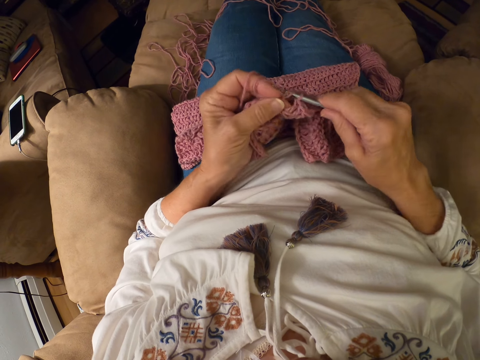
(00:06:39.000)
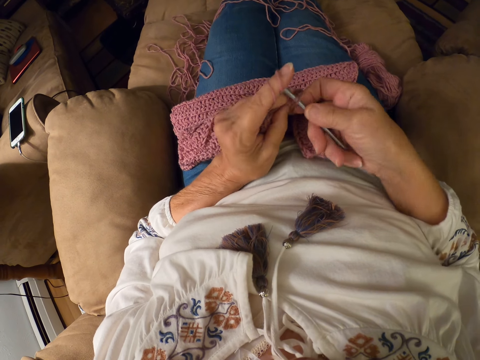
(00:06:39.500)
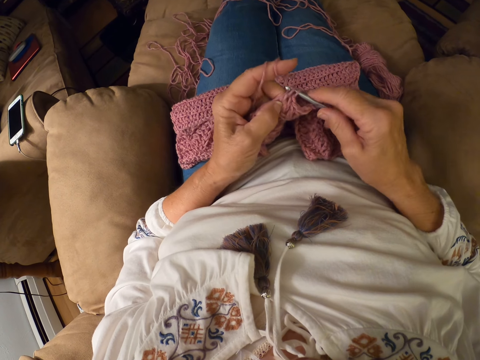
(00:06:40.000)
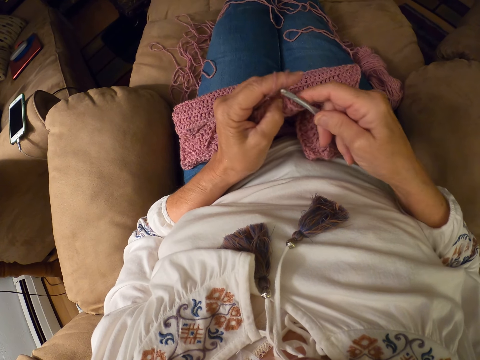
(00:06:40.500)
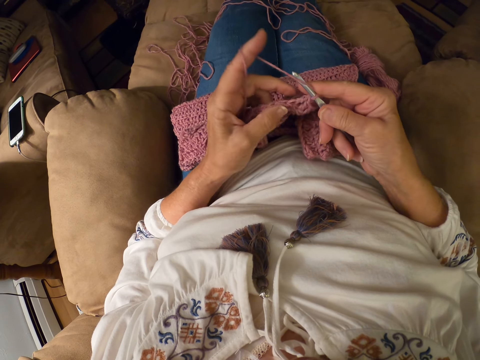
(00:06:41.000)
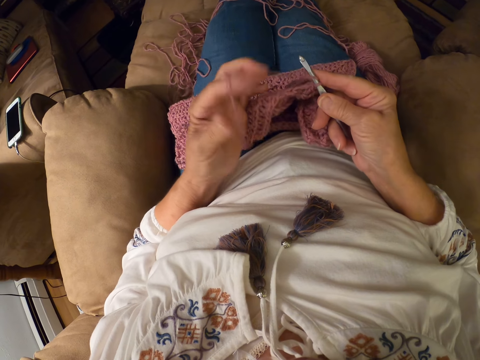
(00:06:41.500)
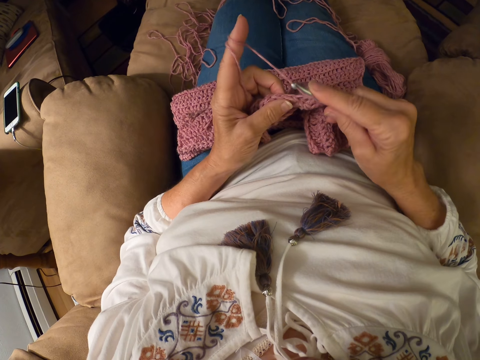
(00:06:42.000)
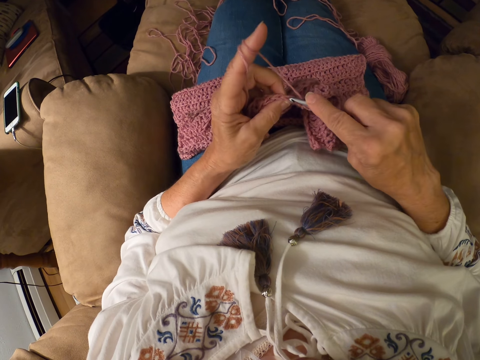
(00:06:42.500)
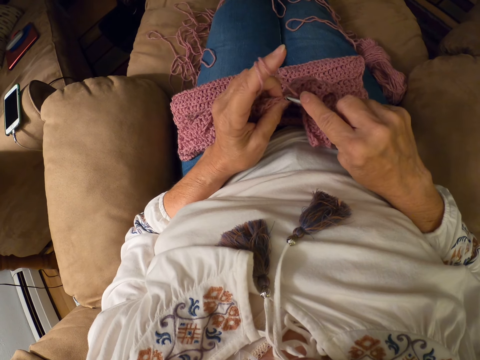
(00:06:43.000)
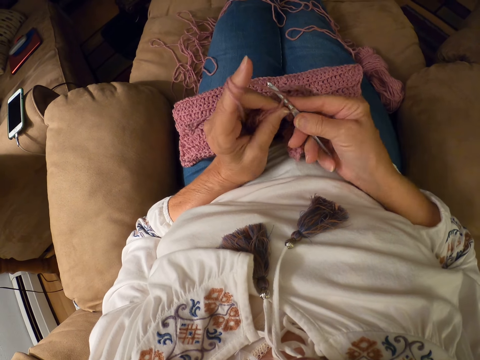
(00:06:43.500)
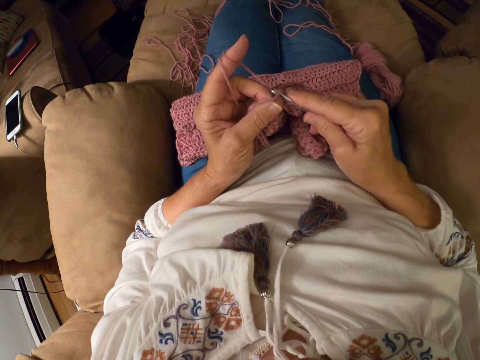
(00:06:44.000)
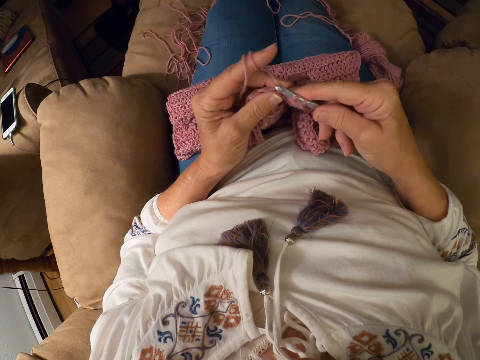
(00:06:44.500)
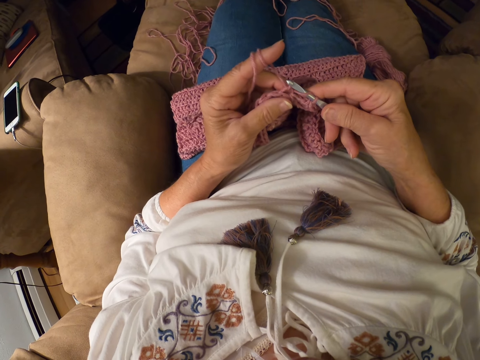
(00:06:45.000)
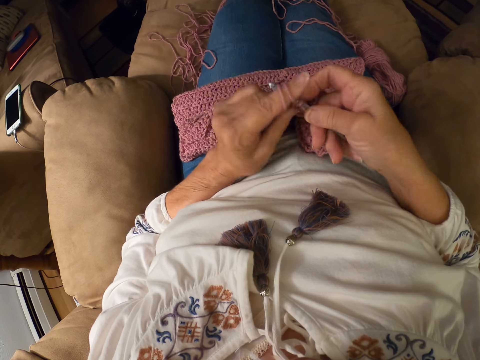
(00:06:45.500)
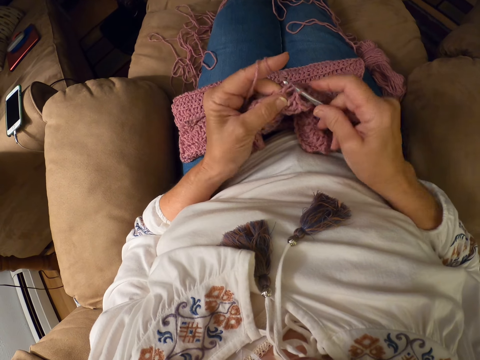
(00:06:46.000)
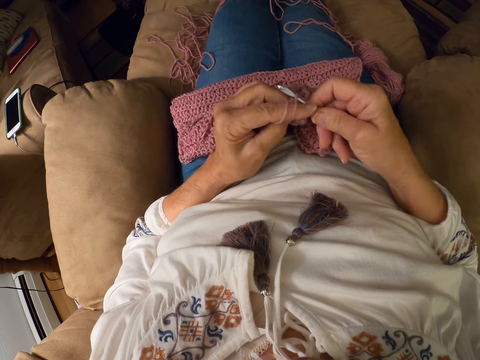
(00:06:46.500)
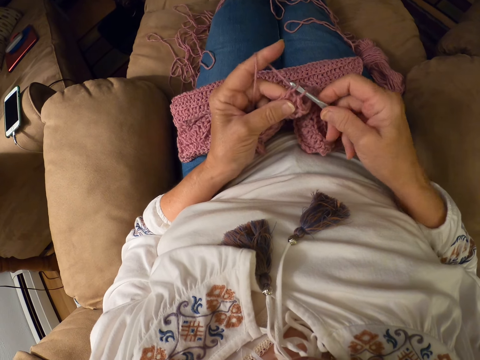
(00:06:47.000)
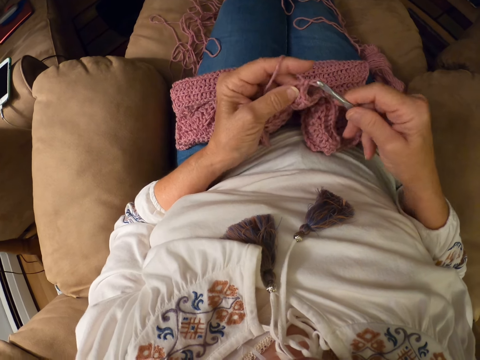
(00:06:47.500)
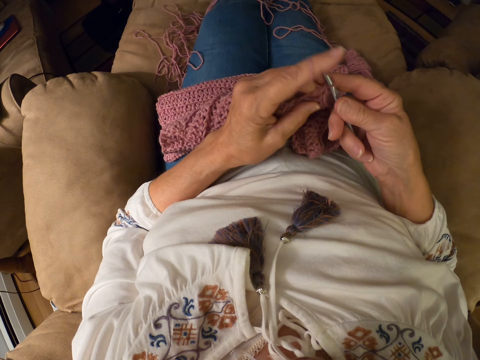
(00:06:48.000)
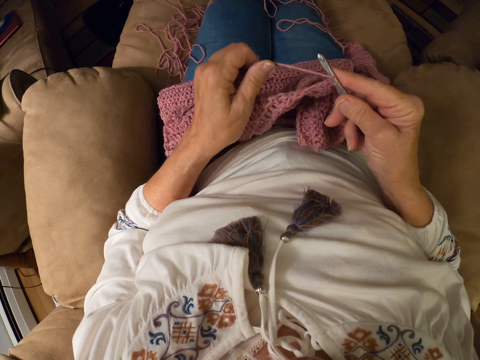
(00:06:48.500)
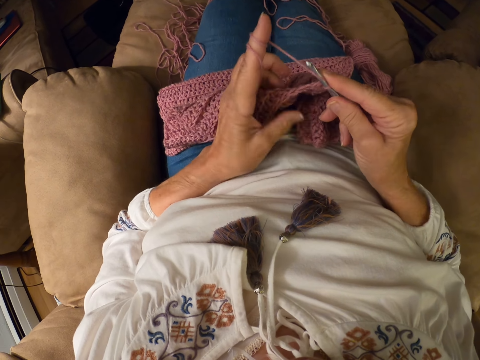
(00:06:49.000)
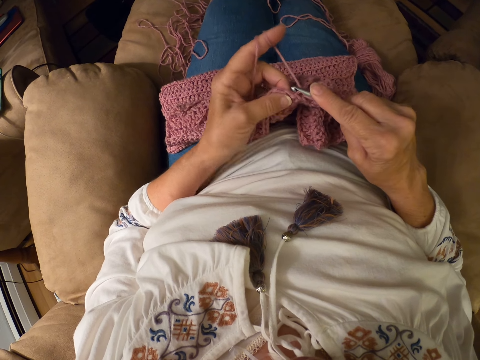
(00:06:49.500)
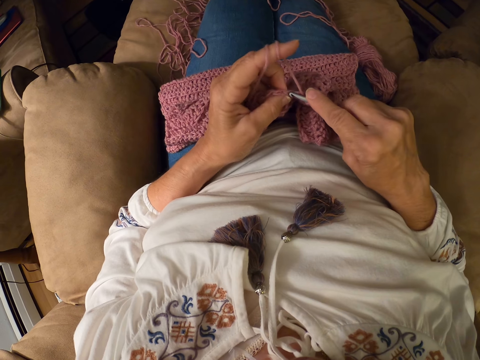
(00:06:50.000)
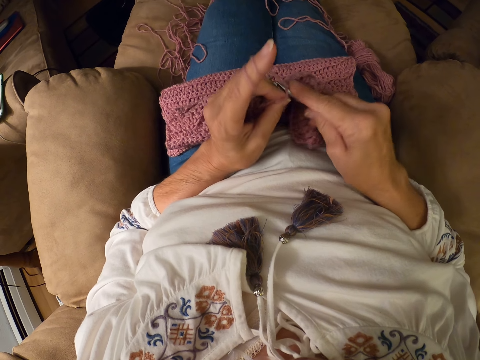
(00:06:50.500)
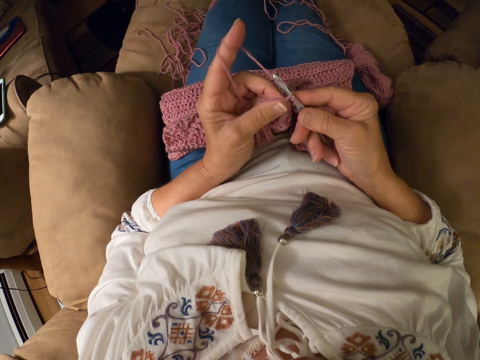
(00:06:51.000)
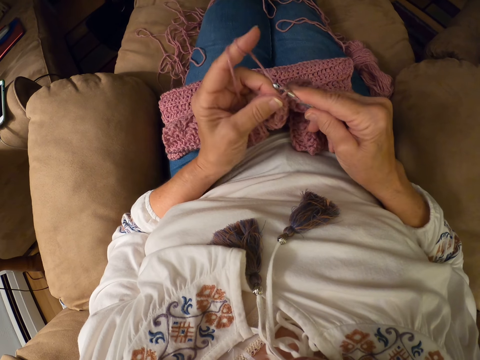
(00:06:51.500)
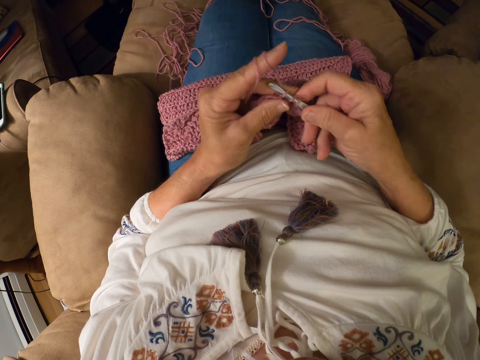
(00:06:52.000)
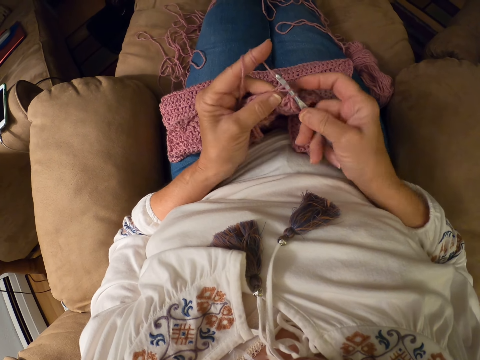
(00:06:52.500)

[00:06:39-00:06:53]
The camera wearer rolls the yarn around her left index finger. She crochets with the yarn. She rolls the yarn around her left index finger. She crochets with the yarn.

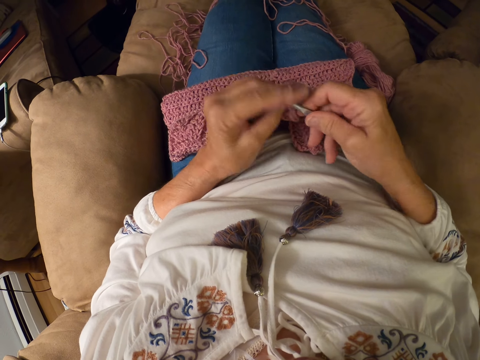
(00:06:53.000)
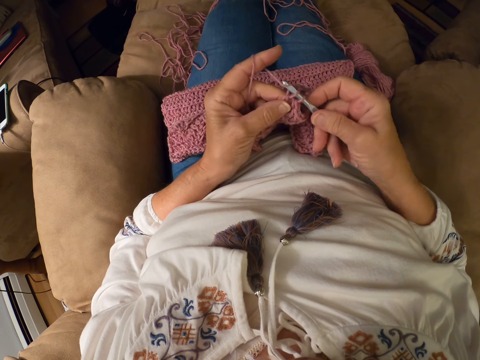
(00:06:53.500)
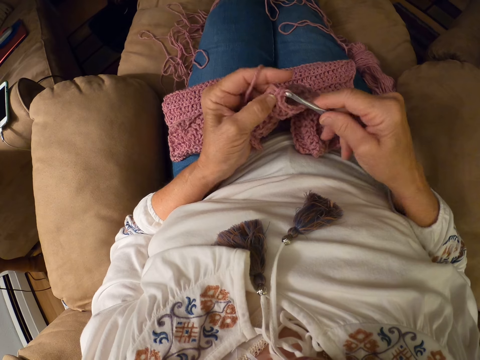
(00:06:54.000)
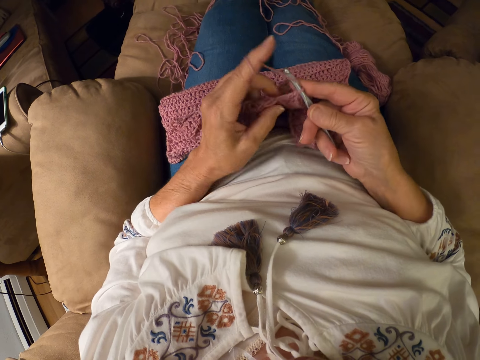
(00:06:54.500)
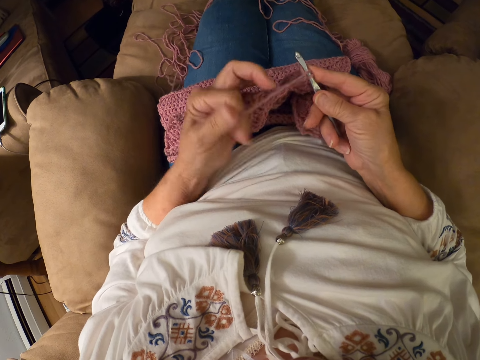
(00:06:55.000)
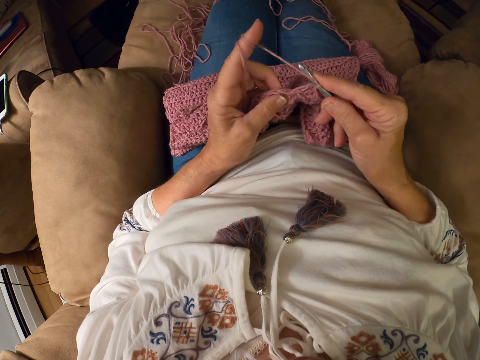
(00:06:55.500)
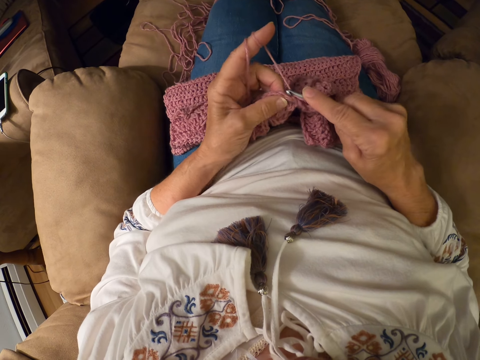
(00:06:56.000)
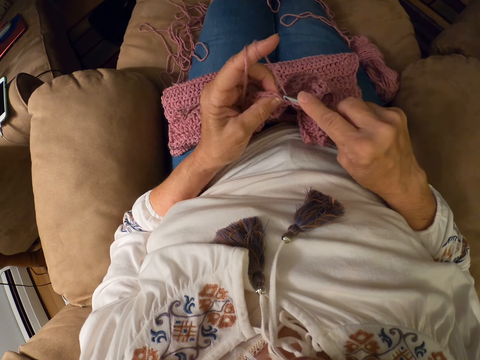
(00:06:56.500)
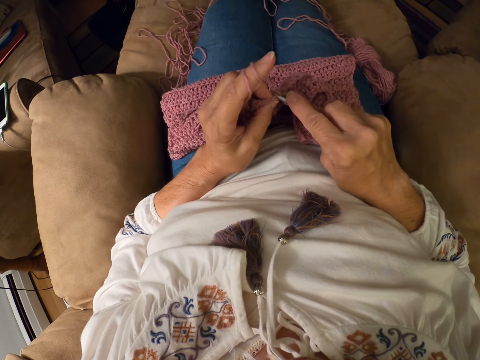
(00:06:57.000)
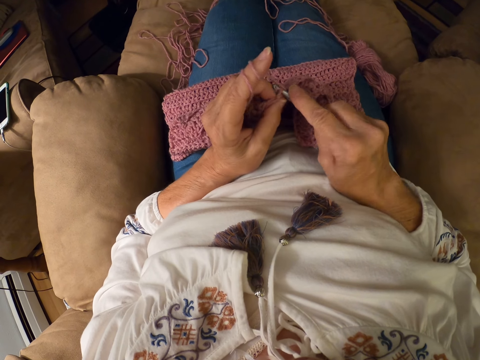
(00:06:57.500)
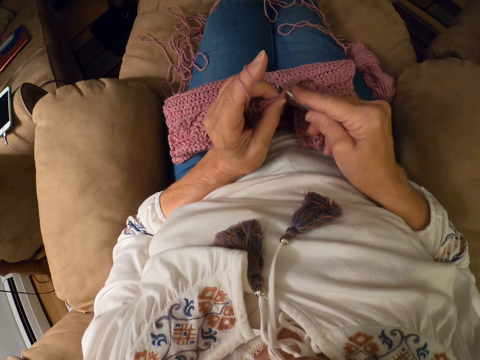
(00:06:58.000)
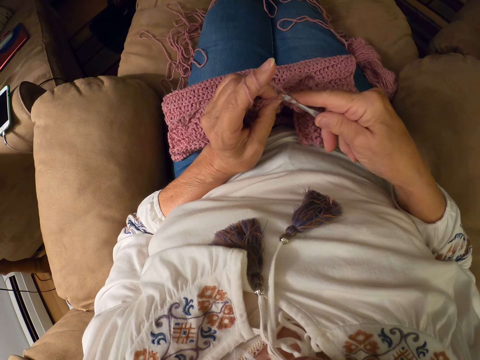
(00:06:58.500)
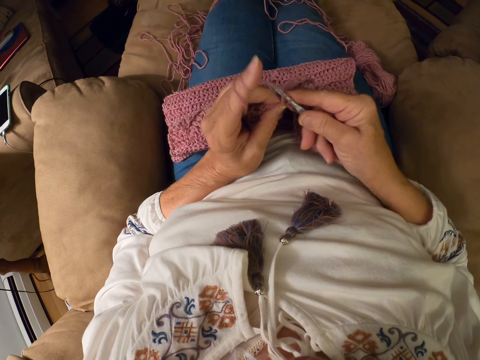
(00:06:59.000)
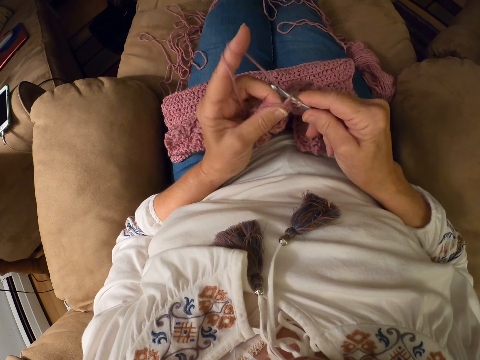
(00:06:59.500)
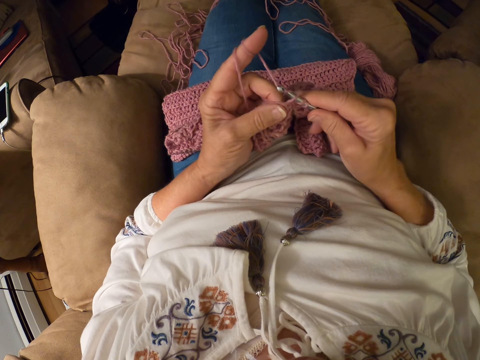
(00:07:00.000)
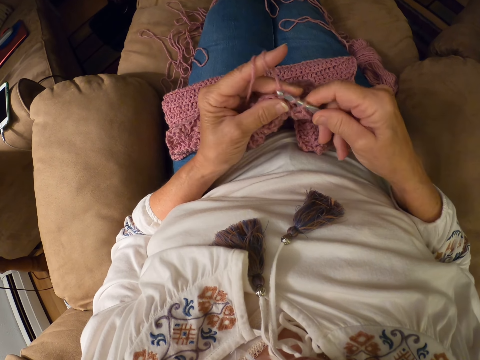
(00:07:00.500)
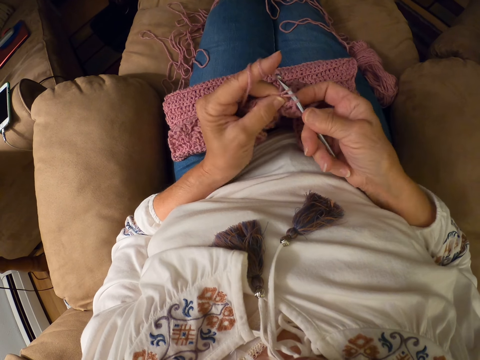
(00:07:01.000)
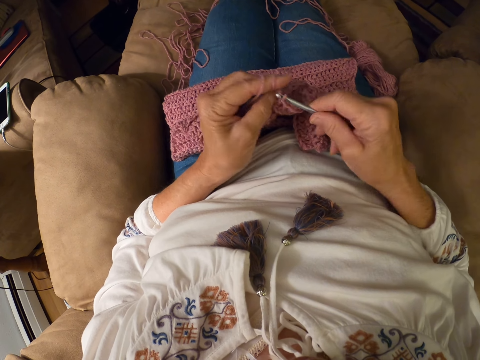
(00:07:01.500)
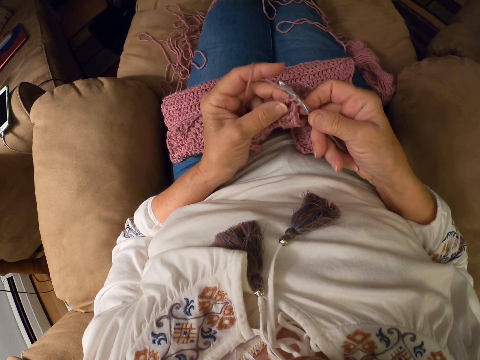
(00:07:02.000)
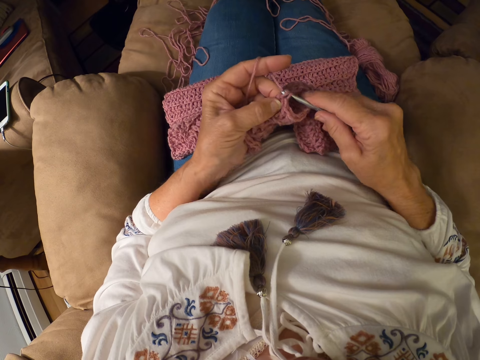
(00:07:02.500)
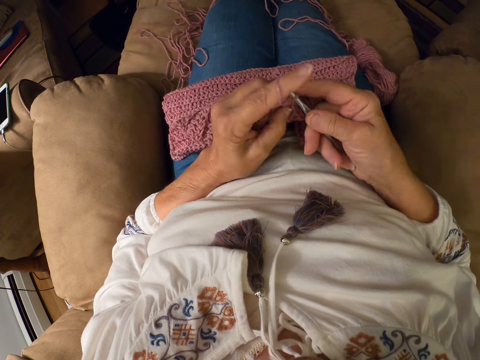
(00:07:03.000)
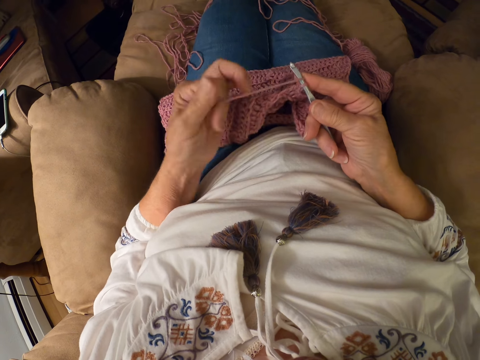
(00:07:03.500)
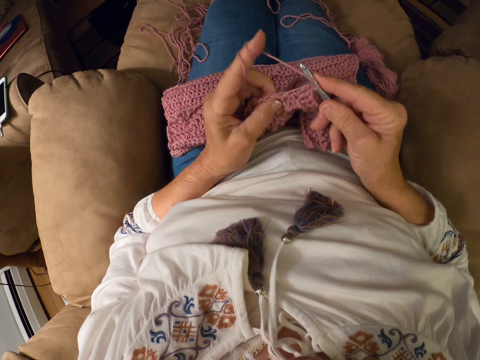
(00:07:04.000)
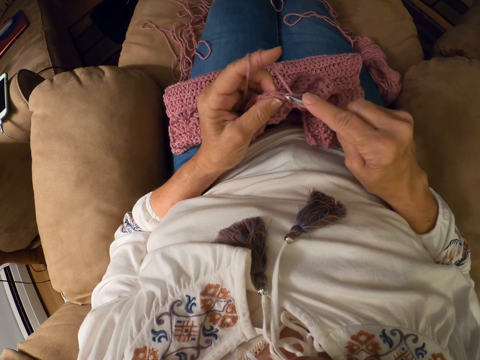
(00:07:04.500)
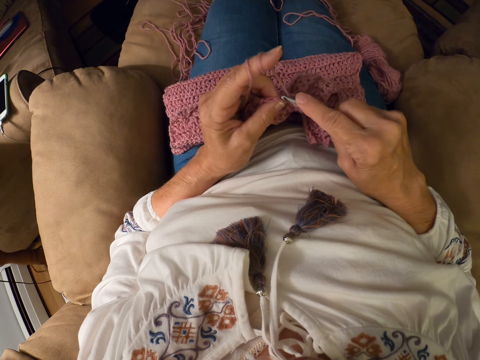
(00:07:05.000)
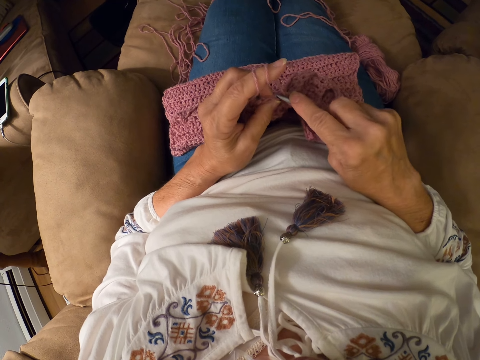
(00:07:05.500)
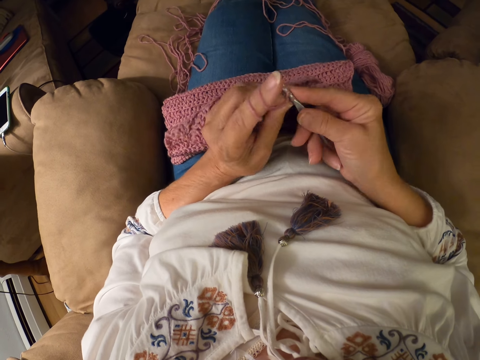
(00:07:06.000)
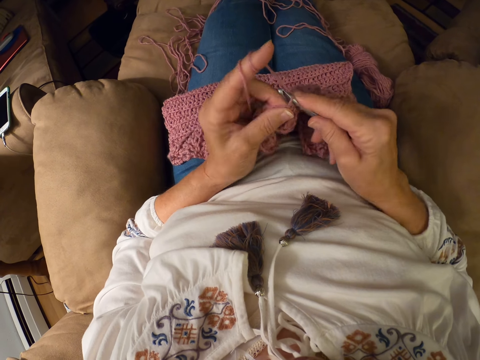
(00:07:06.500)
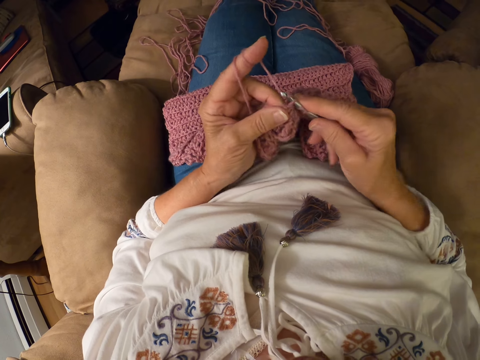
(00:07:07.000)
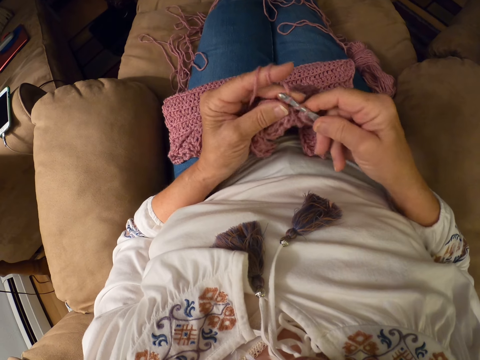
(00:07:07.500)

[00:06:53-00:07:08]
The camera wearer rolls the yarn around her left index finger. She crochets with the yarn. She rolls the yarn around her left index finger. She crochets with the yarn.
